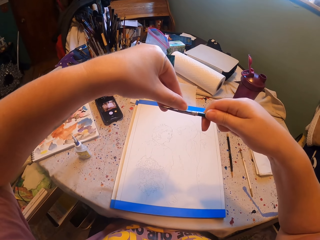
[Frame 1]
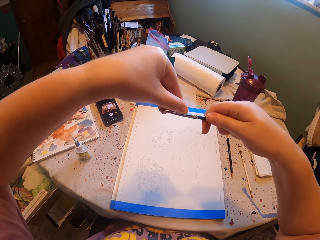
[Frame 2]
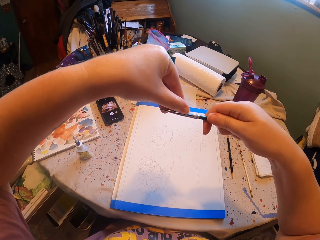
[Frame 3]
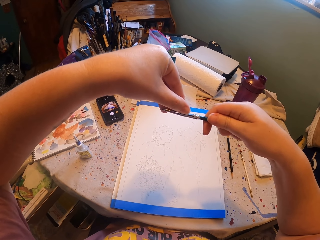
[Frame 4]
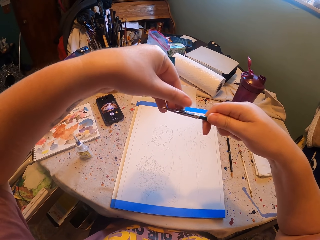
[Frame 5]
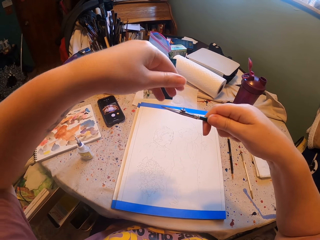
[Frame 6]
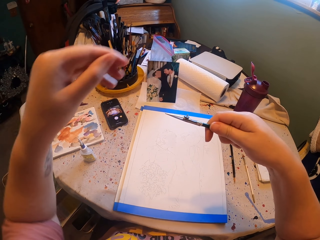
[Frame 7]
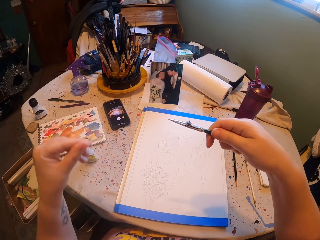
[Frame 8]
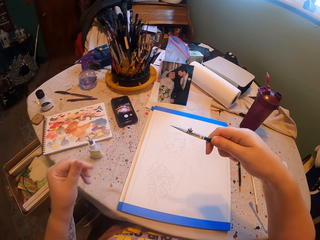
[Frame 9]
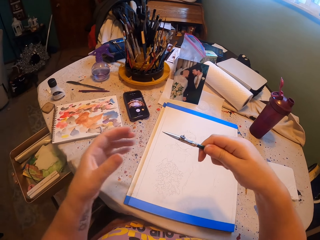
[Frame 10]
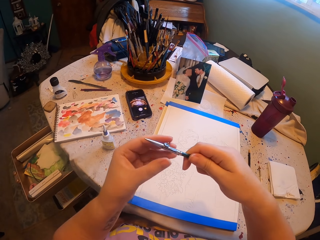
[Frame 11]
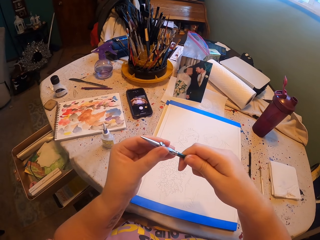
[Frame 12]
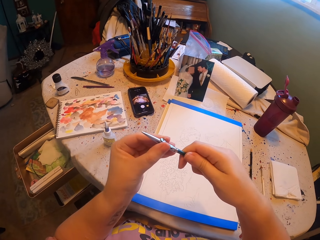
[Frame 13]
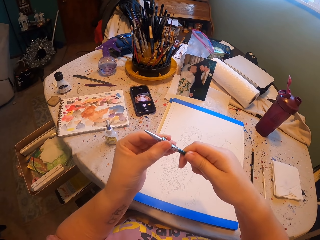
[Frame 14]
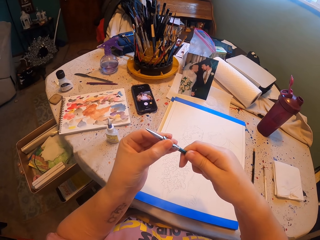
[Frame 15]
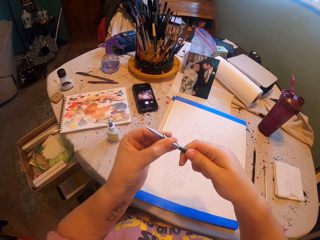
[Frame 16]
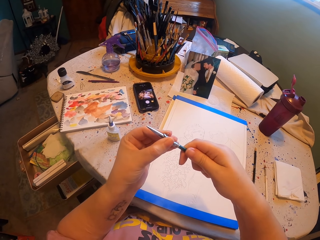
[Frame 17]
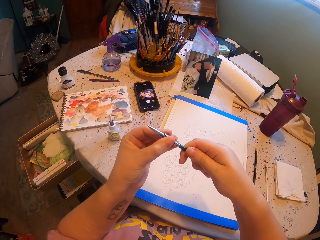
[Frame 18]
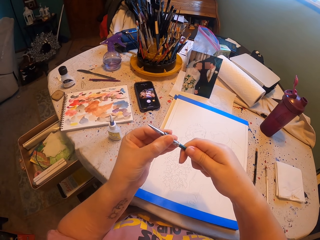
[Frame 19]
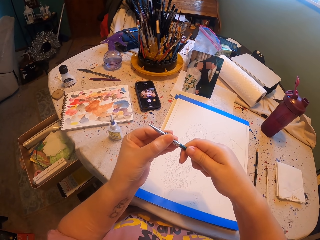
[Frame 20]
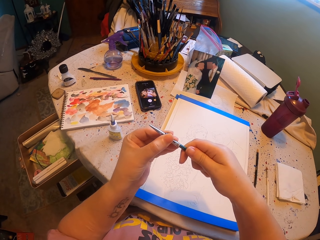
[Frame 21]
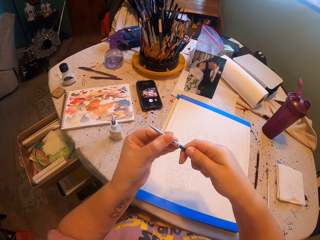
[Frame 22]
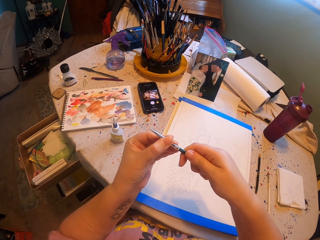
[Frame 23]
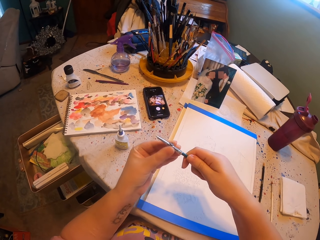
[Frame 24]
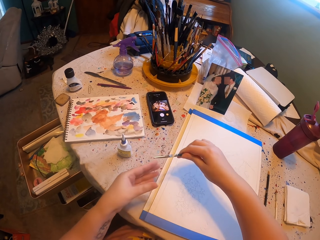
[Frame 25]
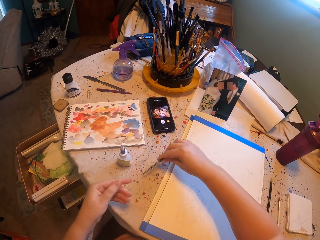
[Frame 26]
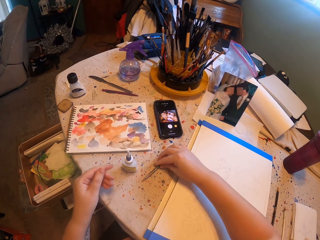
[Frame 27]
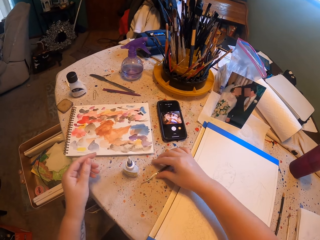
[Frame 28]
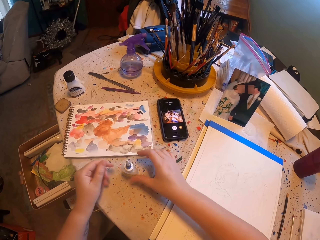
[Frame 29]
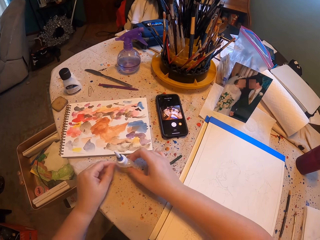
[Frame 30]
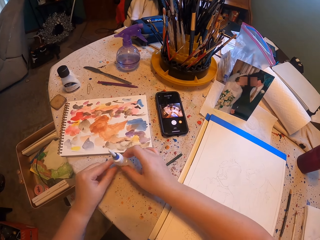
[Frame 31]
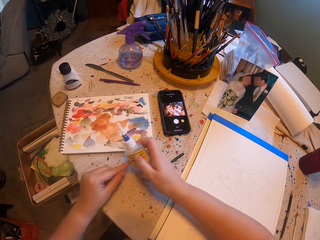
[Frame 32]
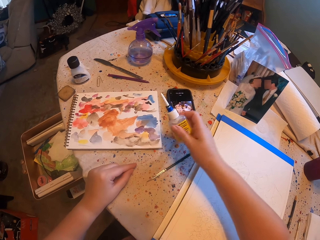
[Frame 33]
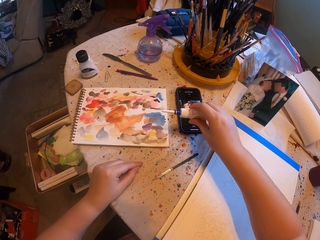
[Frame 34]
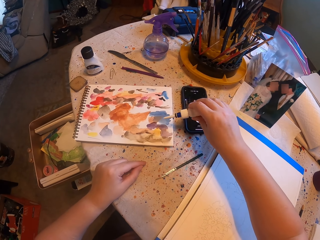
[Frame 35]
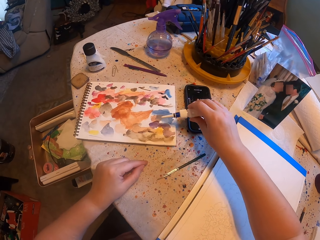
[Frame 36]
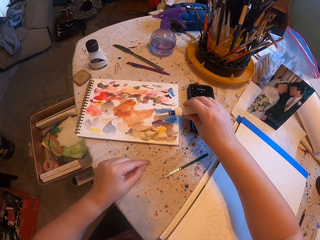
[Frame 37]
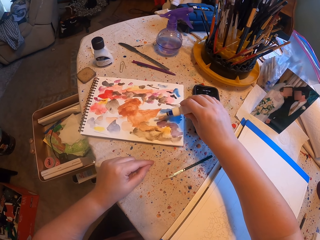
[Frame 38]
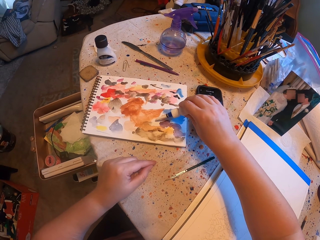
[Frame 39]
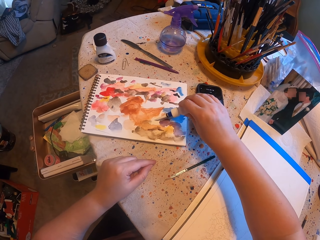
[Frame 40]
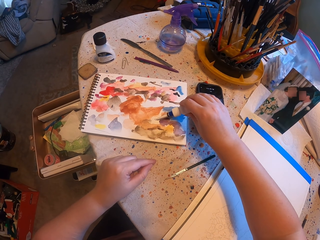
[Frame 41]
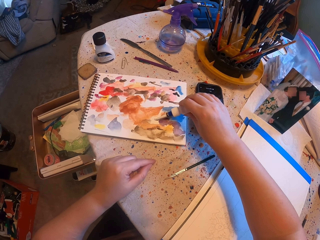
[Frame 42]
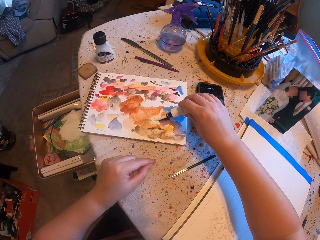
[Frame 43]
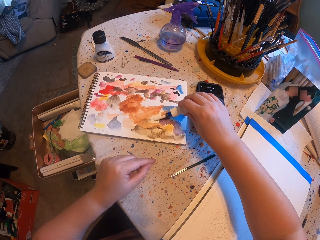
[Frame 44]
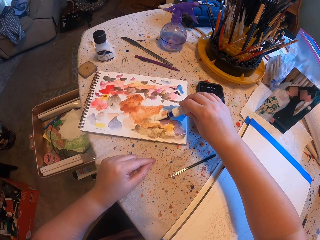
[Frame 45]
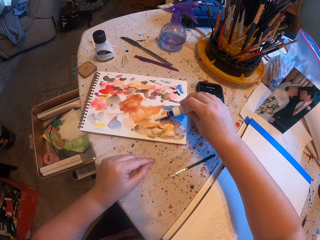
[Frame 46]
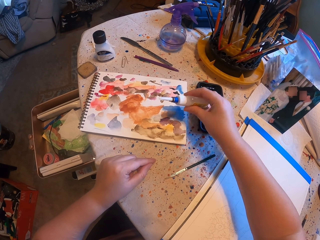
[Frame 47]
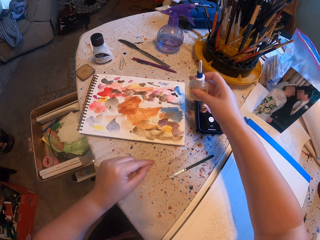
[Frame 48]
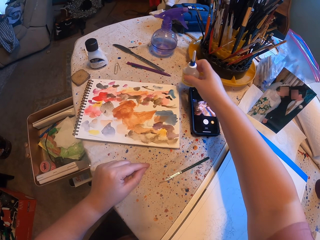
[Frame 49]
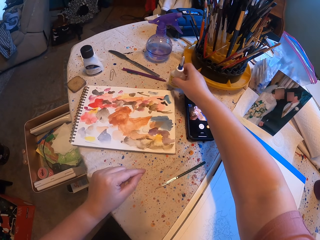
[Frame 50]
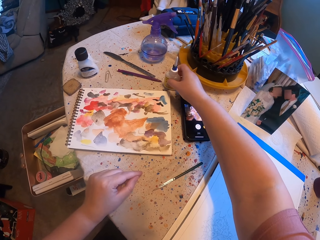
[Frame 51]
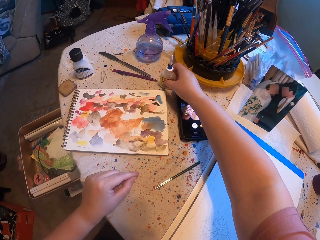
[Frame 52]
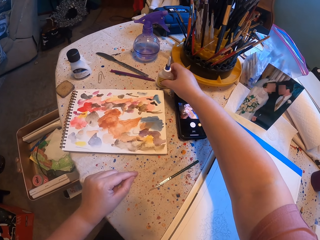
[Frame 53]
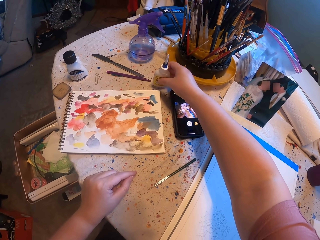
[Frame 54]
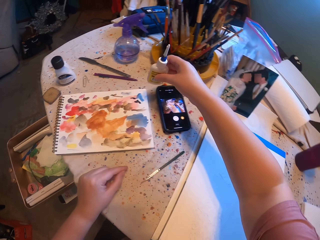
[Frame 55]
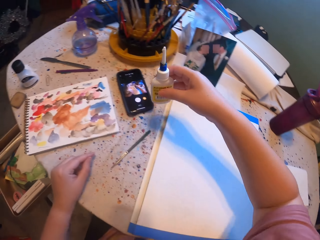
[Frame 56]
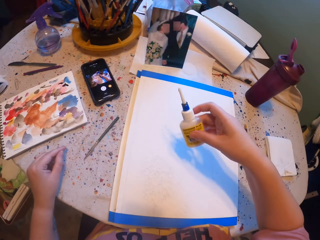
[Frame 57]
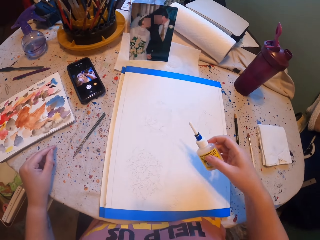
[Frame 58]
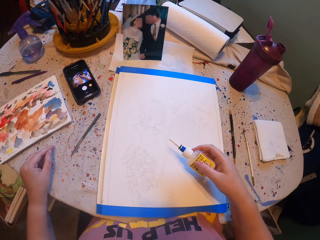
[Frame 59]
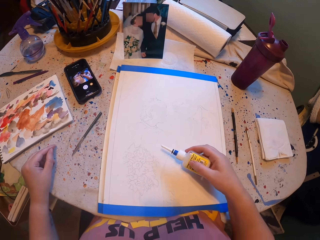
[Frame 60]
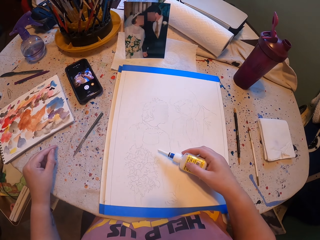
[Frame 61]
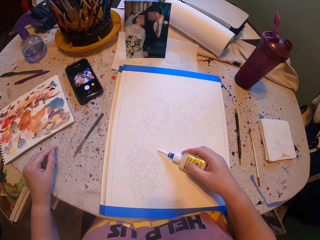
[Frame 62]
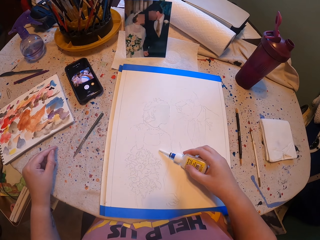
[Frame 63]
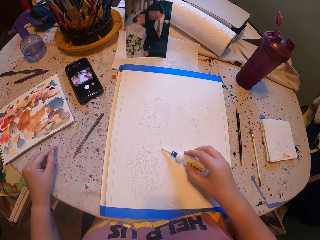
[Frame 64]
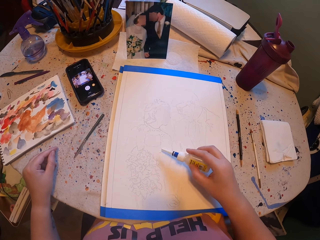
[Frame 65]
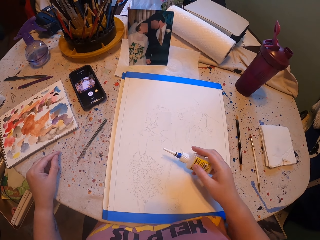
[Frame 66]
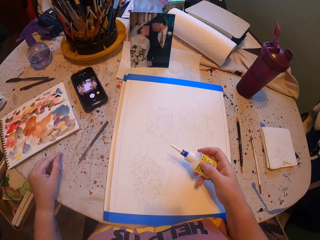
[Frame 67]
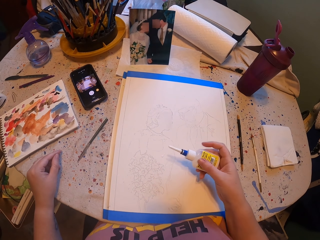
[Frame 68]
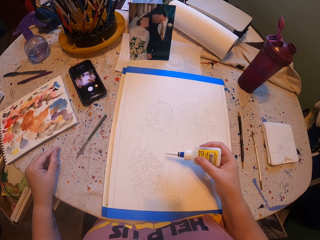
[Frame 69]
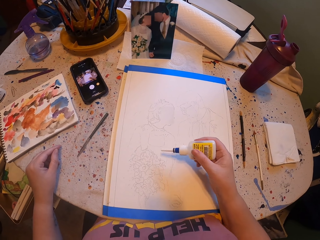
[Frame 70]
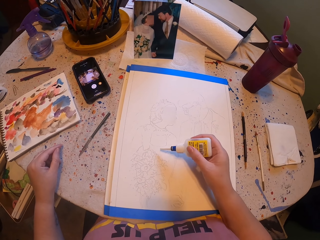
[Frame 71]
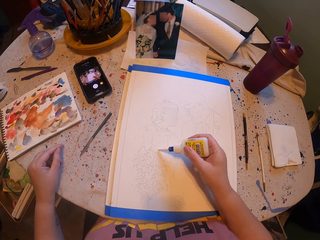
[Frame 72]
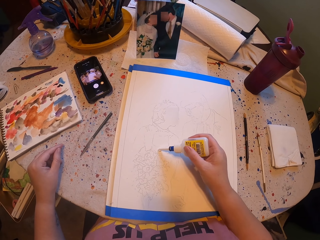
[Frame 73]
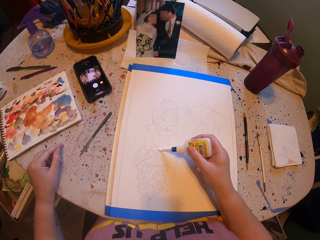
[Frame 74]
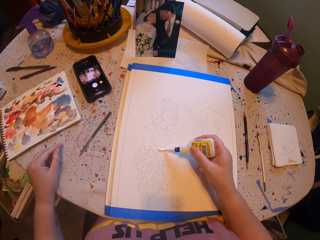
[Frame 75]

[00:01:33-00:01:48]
The camera wearer places the paint pen on the table. They pour ink on the ink paper. They place the paint bottle on the table. They pick up the paint bottle. They pour ink on the cardboard.

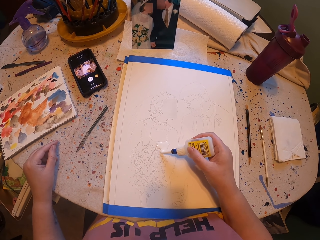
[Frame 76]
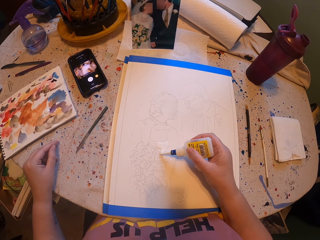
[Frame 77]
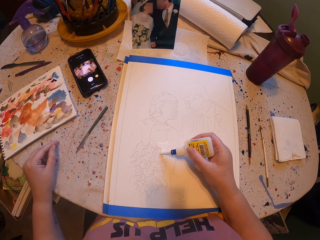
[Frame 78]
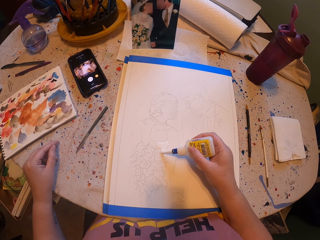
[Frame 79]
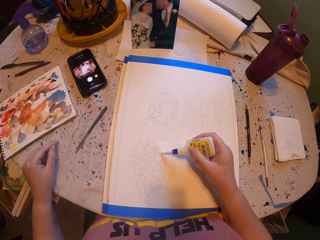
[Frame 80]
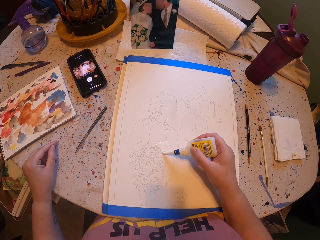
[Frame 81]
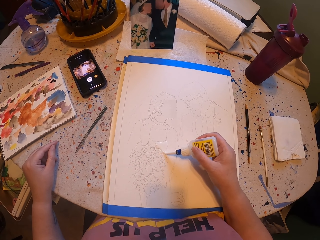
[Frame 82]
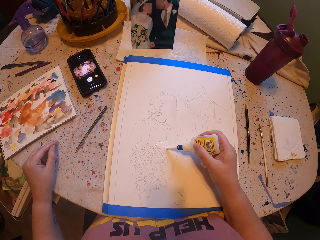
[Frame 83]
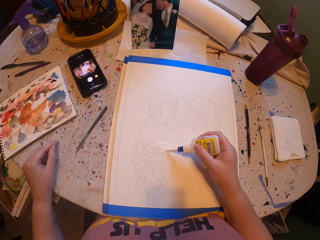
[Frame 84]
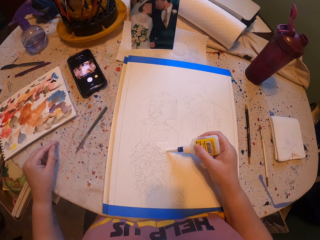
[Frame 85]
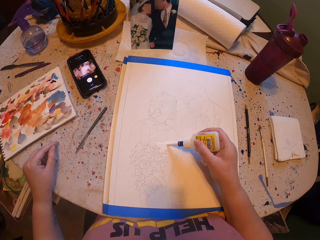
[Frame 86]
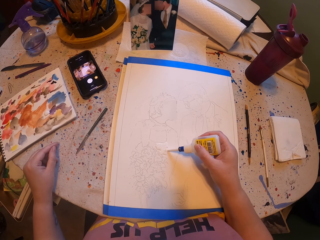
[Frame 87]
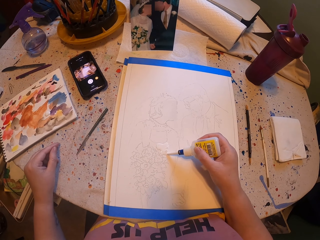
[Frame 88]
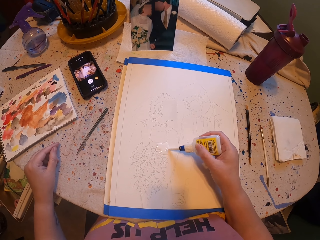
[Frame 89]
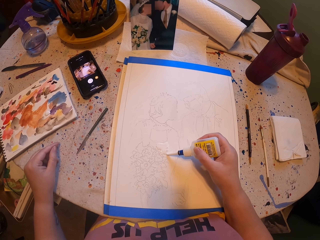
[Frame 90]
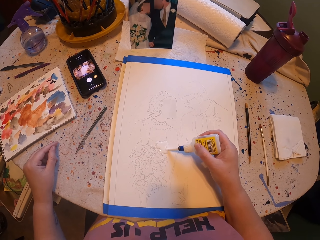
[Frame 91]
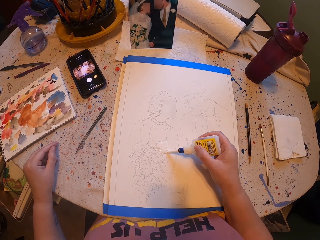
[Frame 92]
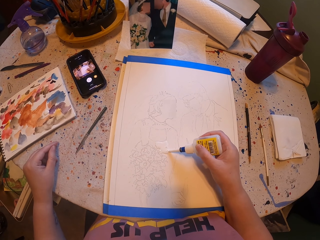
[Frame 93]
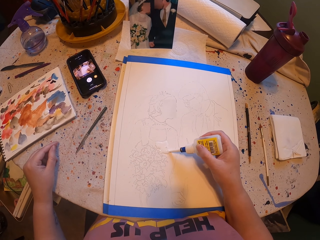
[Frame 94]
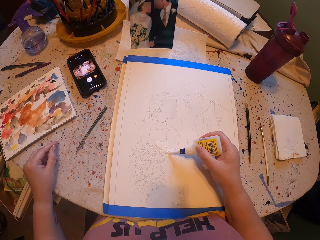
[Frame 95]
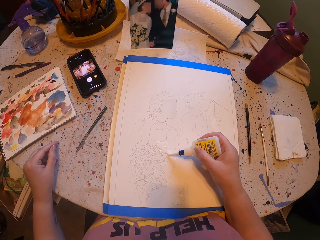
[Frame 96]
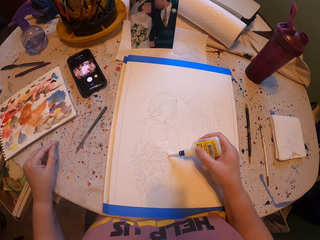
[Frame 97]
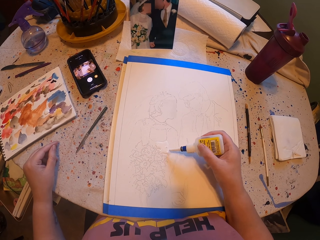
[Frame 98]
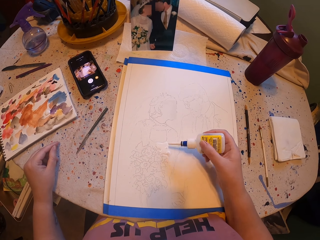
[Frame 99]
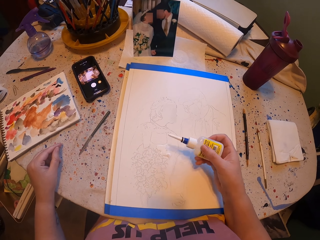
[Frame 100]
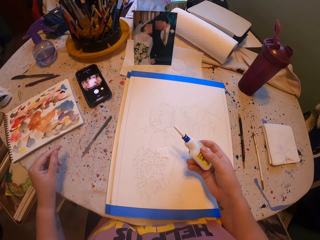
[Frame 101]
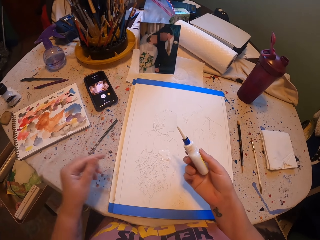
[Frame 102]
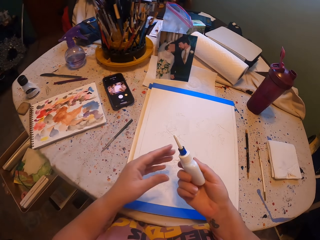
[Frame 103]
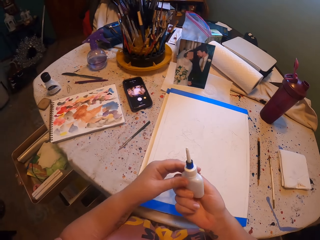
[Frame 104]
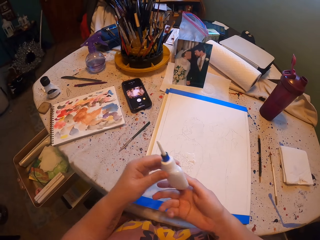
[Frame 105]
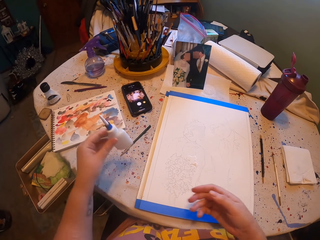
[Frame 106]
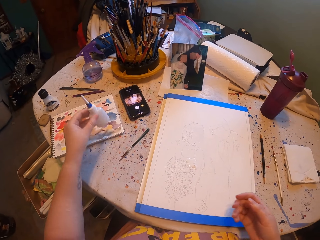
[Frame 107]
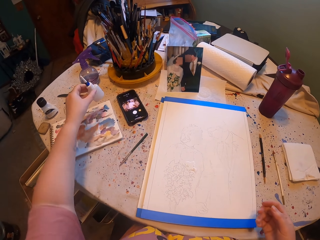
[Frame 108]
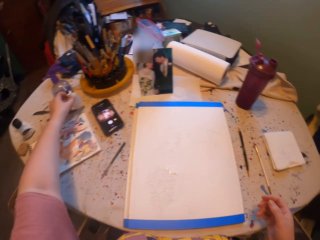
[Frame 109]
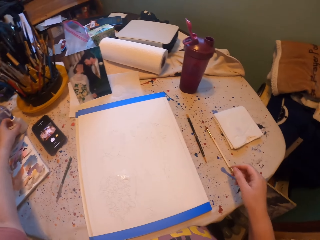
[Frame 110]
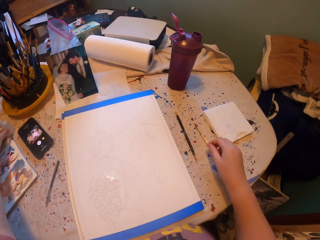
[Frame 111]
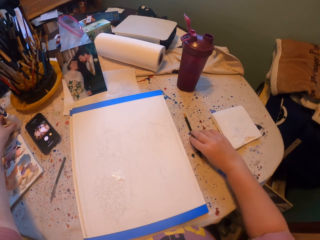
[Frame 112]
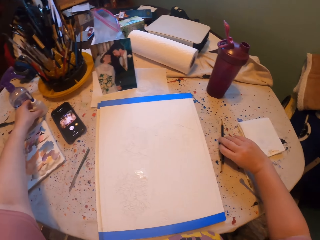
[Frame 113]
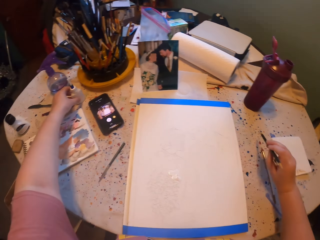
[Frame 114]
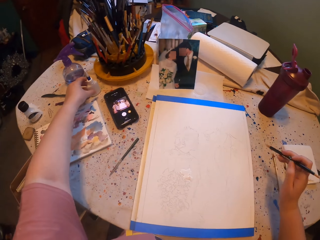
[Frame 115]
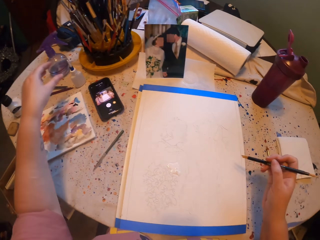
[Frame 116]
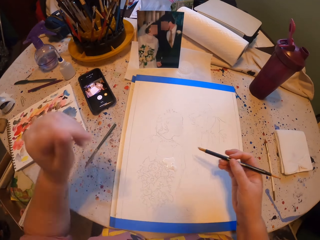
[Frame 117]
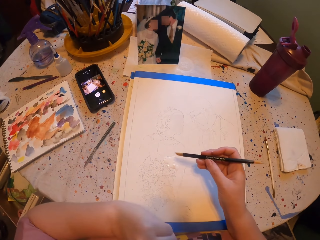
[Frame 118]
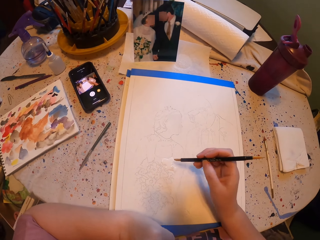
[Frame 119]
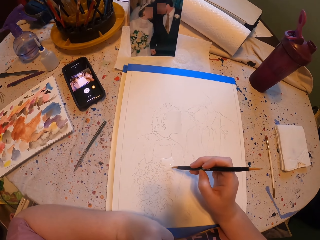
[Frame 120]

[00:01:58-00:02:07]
The camera wearer places the paint bottle on the table. They pick up the paint pen.
